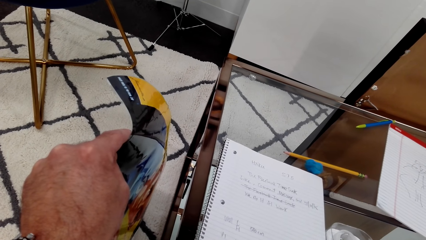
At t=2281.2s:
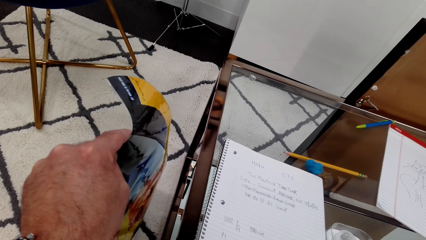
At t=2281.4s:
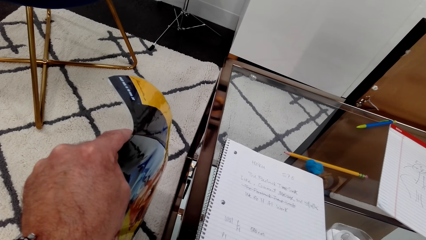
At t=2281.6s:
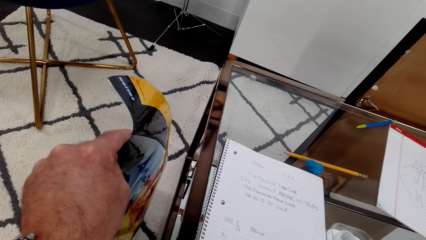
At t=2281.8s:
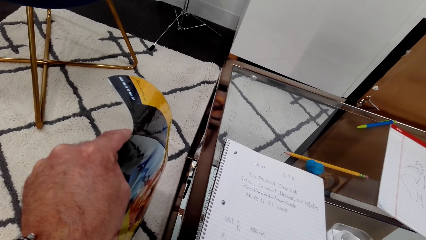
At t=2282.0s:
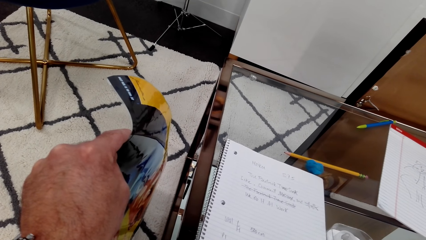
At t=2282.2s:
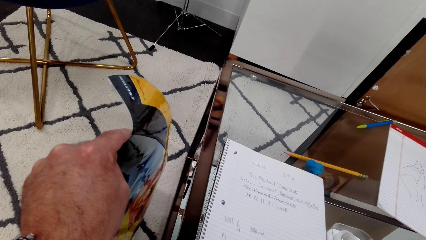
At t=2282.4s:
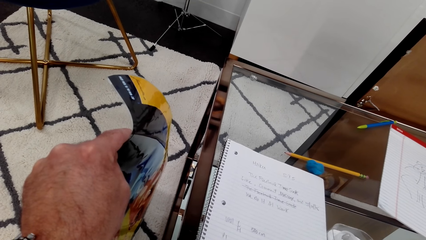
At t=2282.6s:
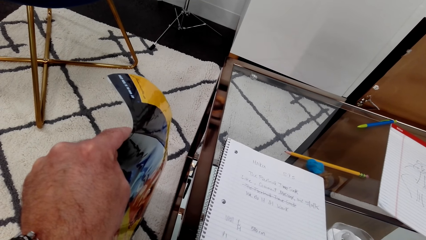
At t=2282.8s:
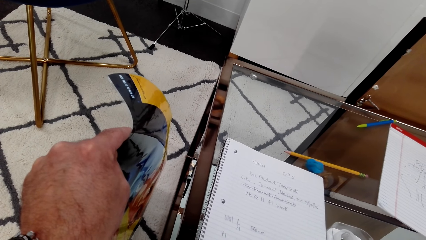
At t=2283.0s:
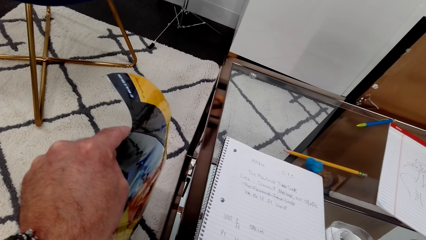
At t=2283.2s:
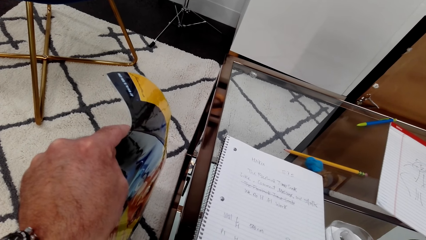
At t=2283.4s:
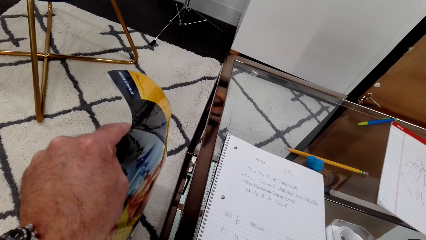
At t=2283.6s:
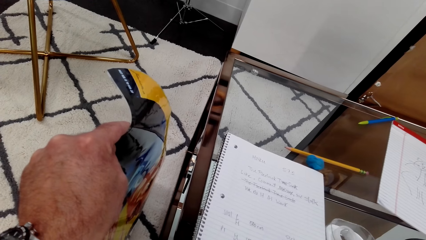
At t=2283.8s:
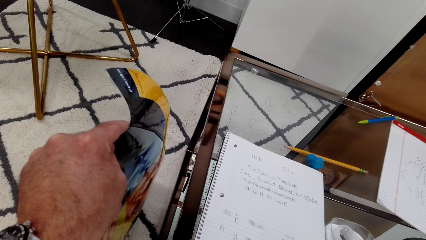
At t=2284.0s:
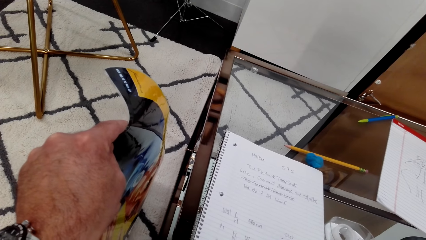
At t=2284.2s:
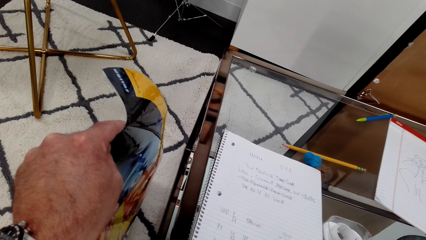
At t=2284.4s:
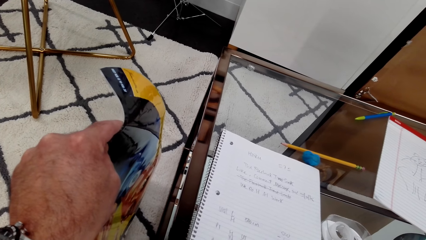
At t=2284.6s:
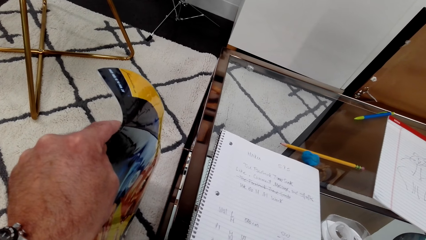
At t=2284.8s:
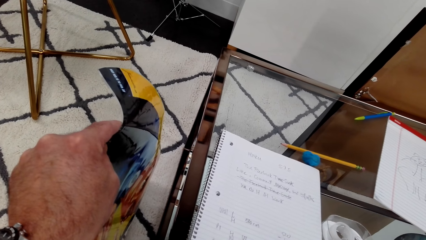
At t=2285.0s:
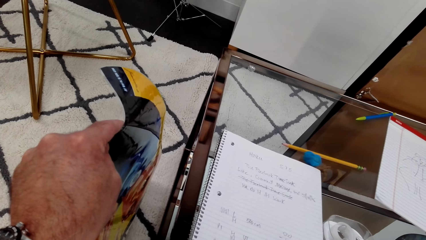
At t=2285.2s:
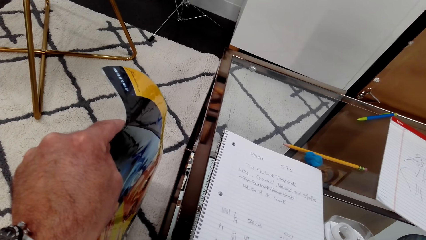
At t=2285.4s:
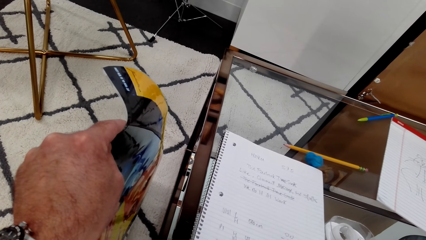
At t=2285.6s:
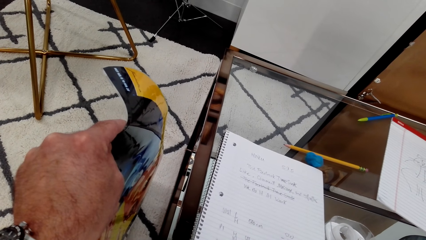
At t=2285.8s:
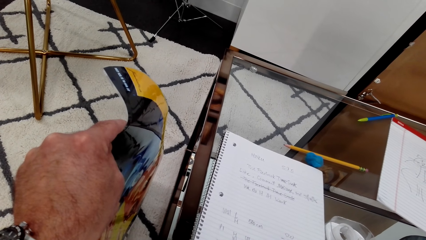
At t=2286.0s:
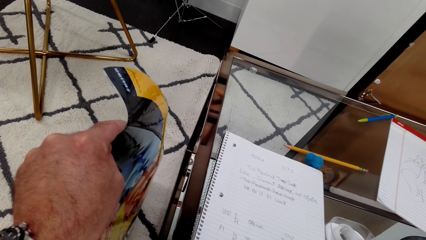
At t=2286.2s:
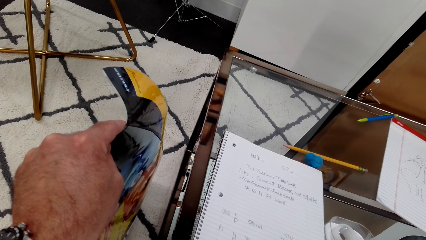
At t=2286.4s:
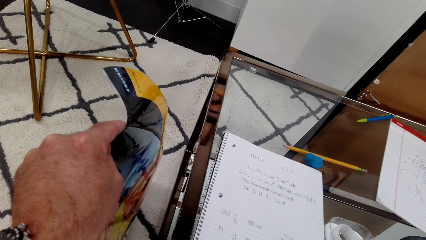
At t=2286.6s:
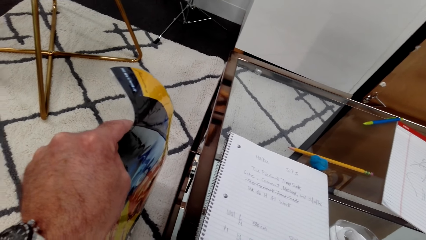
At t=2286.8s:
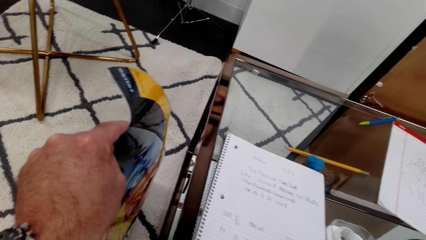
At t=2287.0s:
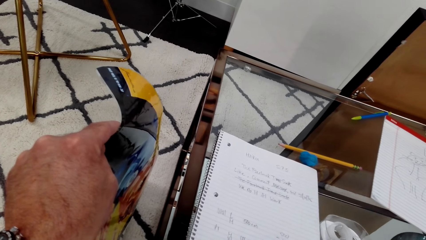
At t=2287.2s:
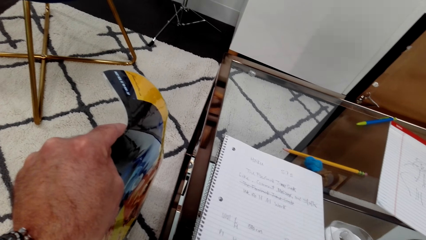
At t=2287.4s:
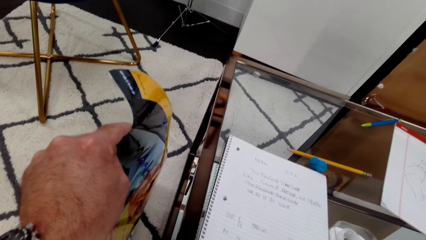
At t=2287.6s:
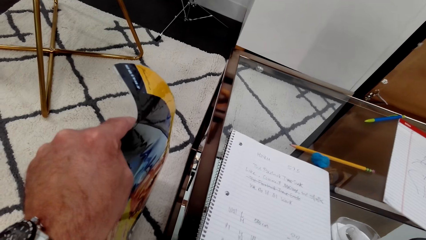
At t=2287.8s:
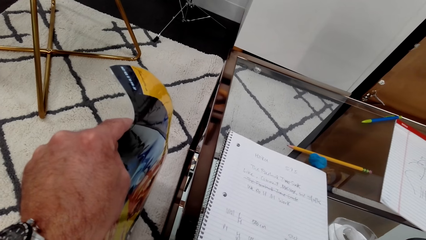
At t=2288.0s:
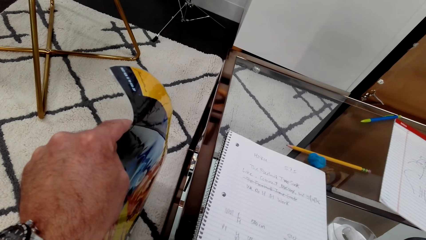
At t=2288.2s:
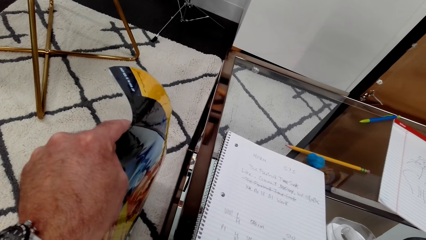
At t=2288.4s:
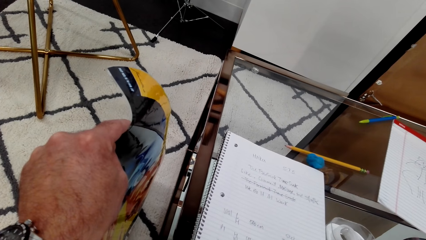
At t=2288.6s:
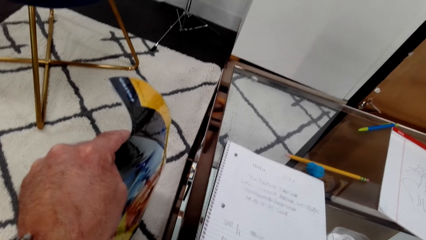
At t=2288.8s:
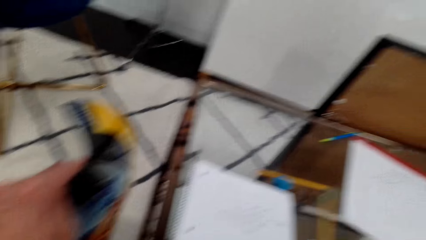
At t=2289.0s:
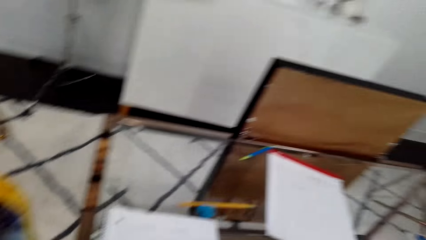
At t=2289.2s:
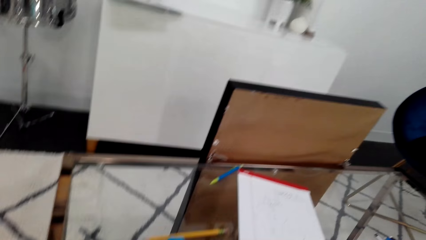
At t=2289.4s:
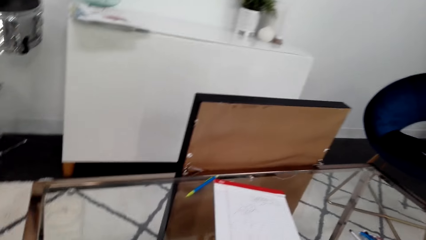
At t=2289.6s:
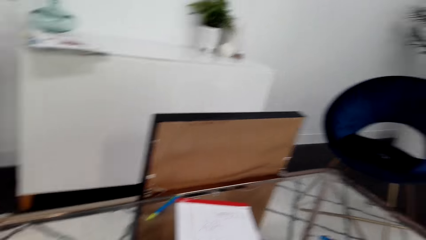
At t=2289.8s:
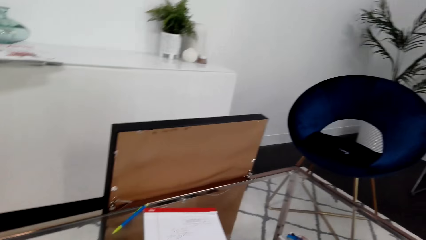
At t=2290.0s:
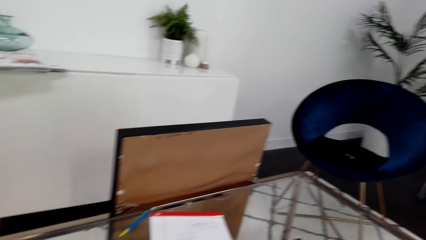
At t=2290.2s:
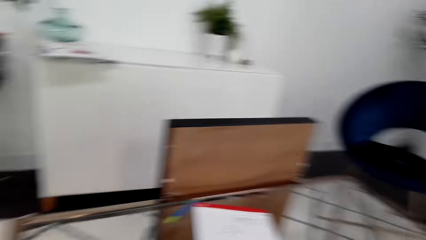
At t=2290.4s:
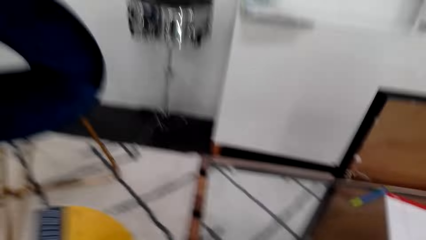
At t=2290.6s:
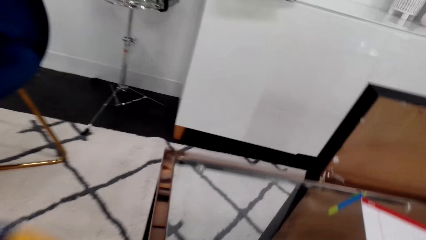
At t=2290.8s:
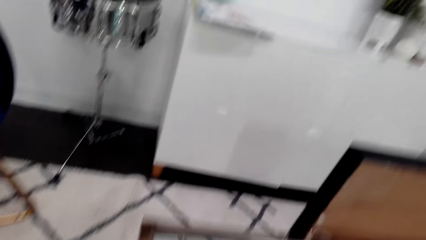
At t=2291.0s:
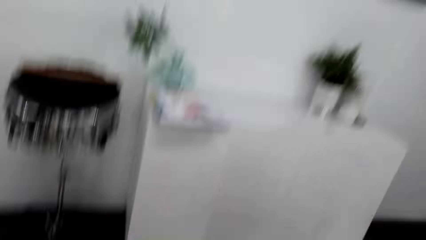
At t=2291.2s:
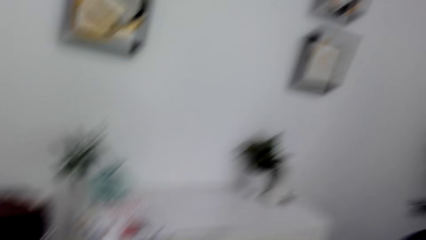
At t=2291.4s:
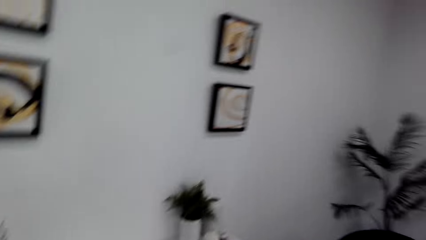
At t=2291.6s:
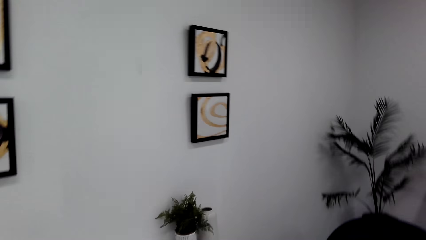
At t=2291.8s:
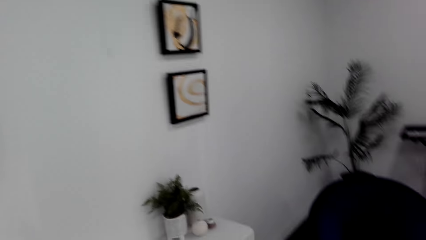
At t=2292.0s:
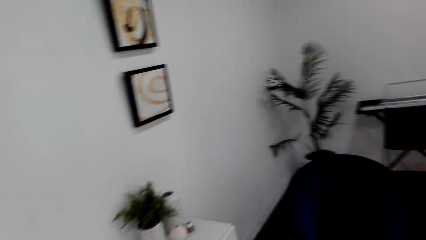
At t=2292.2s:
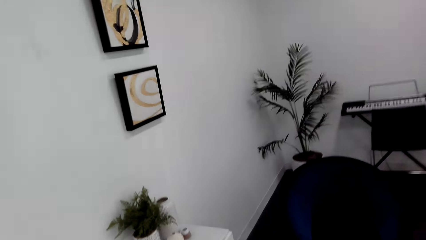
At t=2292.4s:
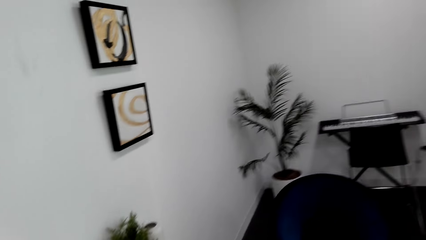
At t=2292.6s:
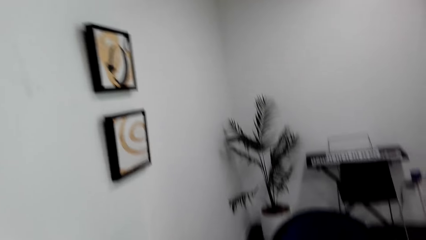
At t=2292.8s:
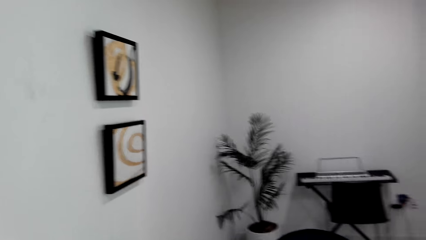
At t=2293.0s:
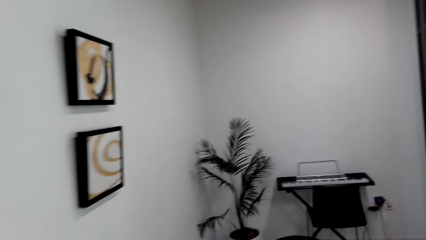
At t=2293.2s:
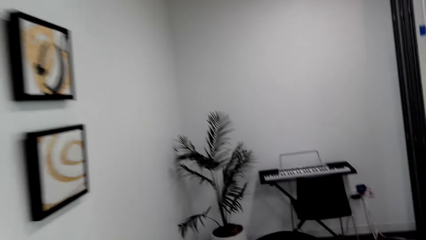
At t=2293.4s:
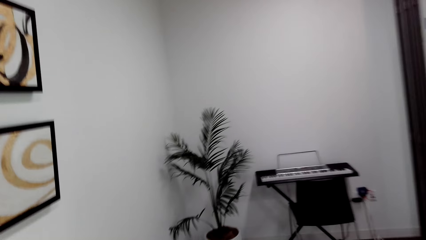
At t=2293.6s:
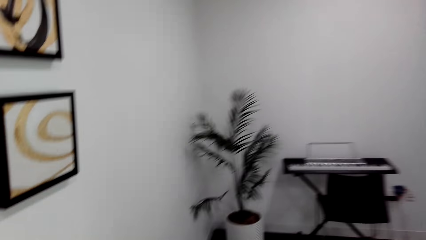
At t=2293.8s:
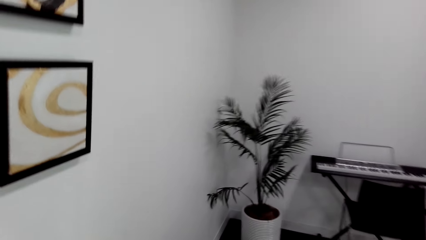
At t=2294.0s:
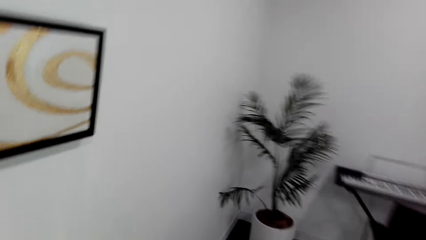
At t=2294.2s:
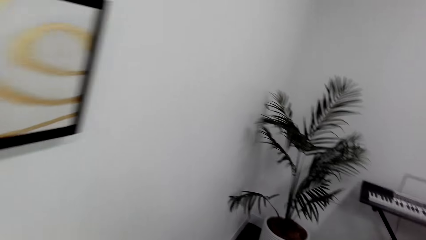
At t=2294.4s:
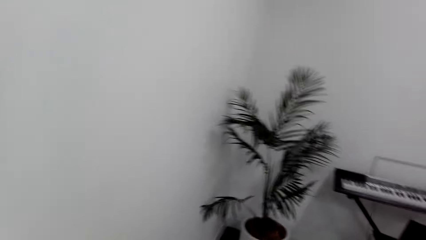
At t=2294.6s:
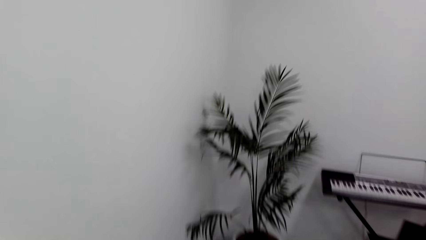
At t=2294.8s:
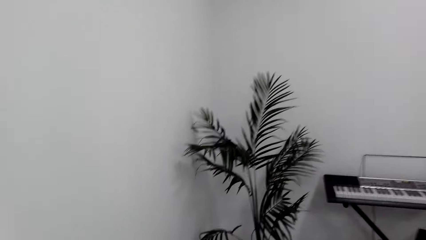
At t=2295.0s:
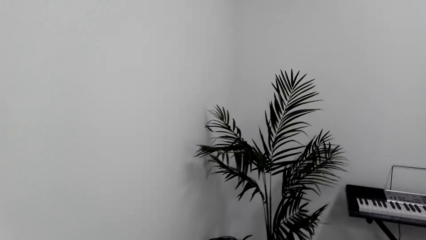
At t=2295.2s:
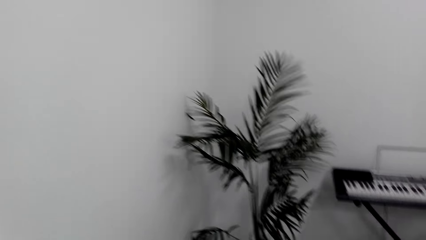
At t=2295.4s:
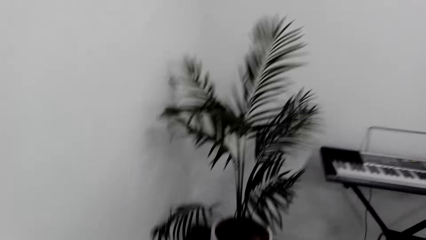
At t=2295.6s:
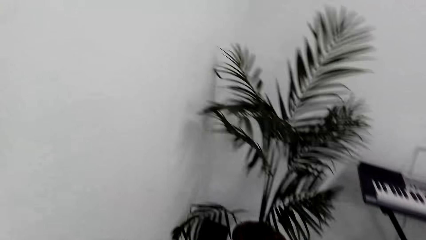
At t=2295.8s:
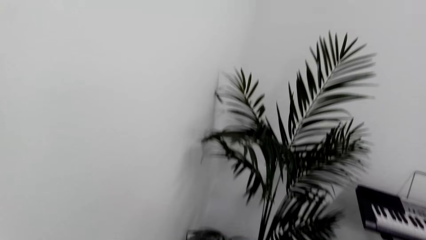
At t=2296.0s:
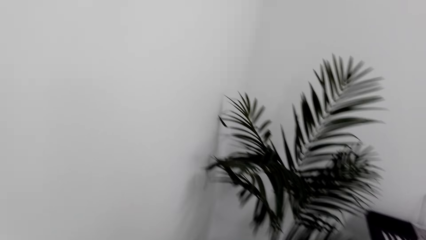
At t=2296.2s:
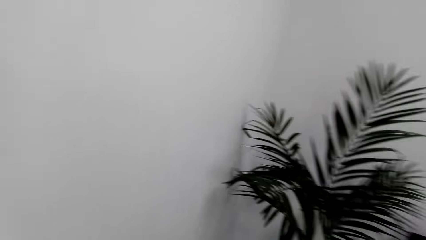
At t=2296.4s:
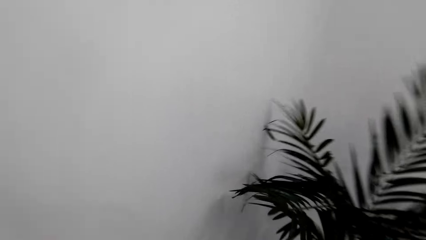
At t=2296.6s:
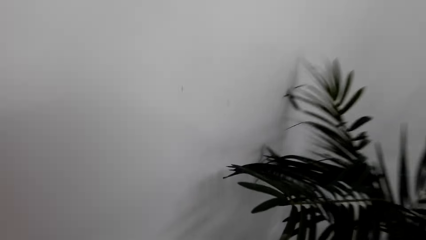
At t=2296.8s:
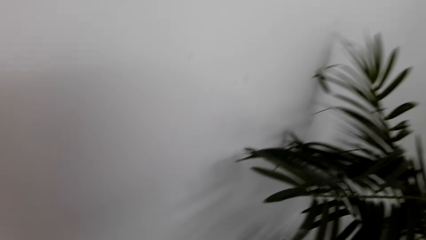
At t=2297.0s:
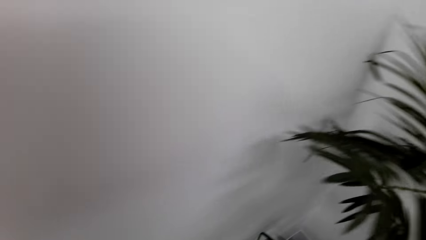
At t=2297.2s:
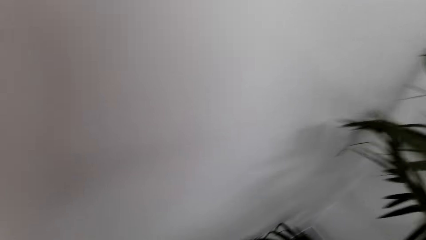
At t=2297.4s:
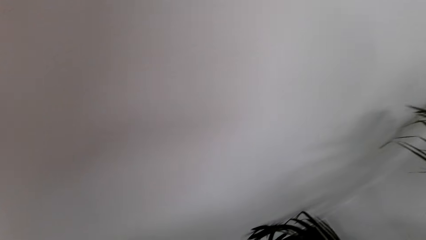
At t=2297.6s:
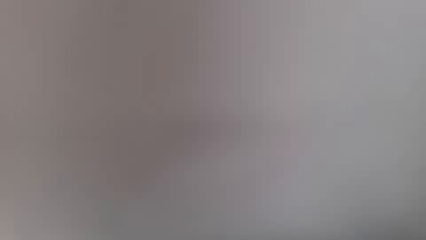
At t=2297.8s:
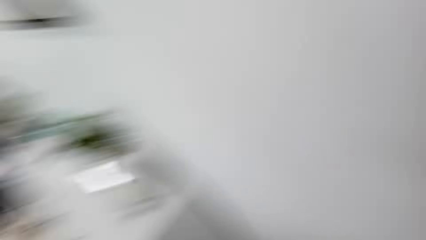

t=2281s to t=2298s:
The camera wearer looks around. They walk in the room.
